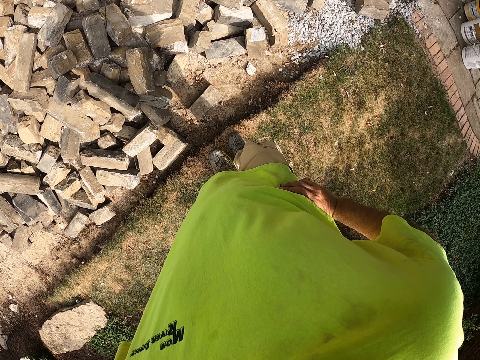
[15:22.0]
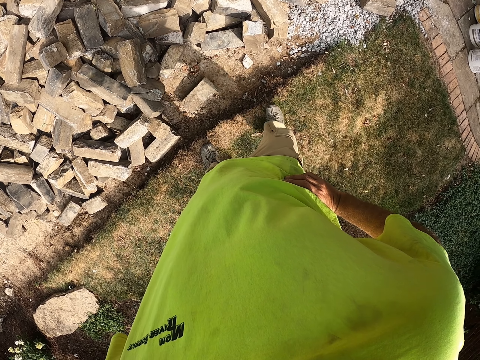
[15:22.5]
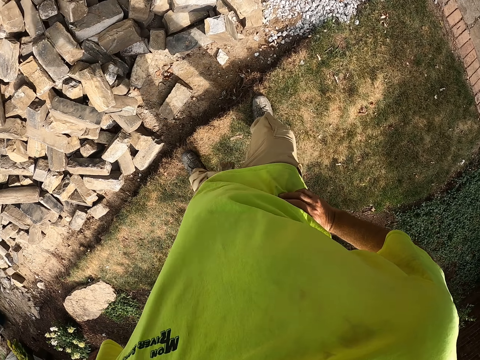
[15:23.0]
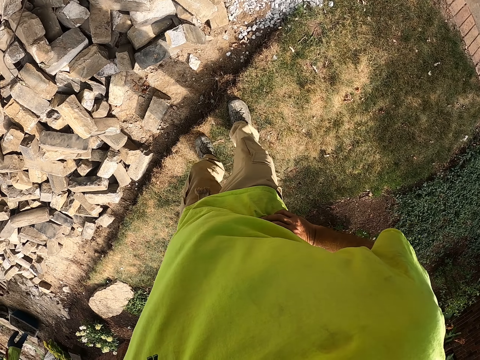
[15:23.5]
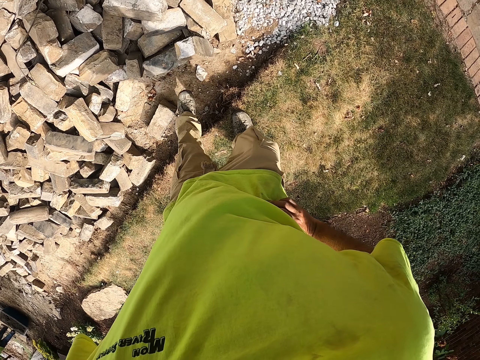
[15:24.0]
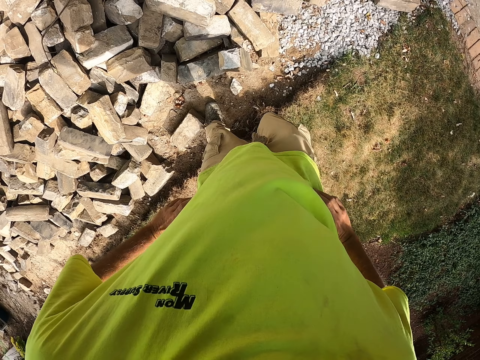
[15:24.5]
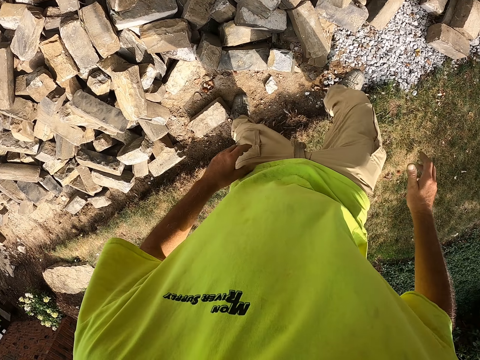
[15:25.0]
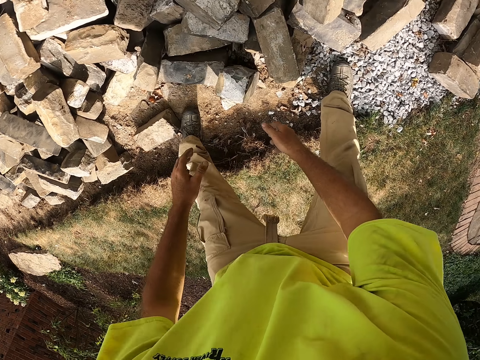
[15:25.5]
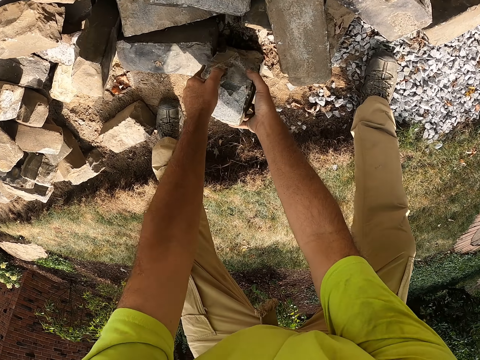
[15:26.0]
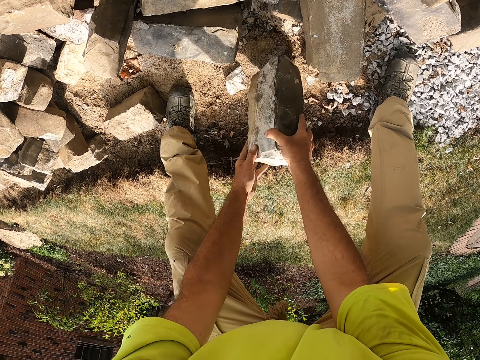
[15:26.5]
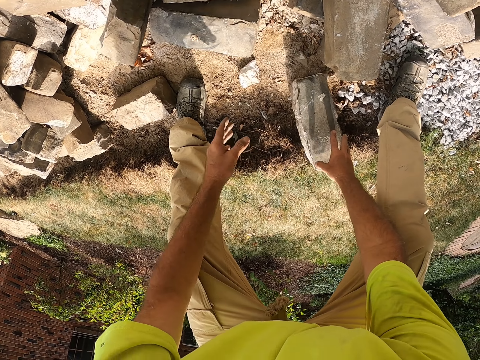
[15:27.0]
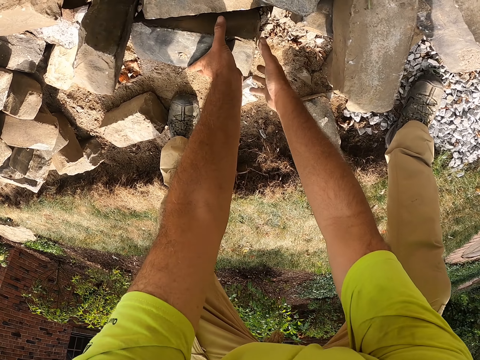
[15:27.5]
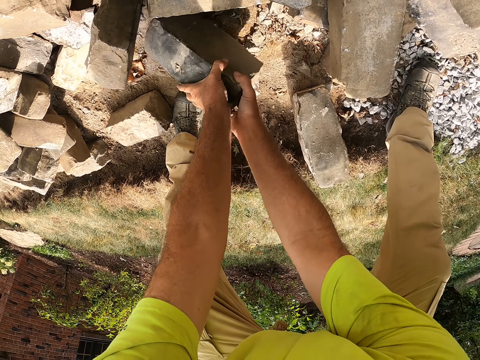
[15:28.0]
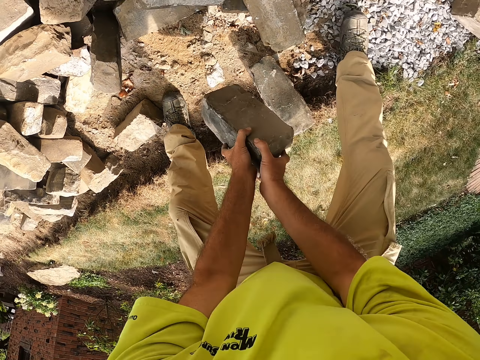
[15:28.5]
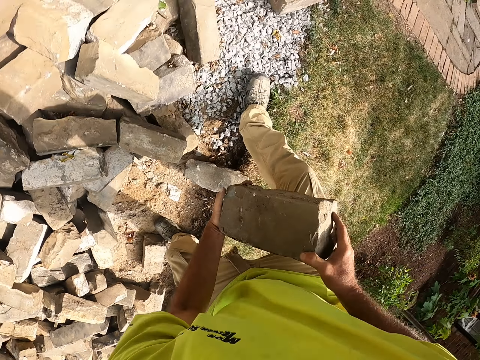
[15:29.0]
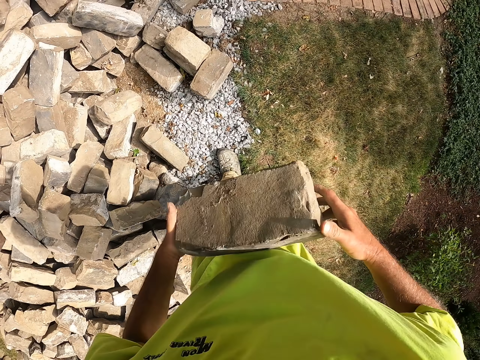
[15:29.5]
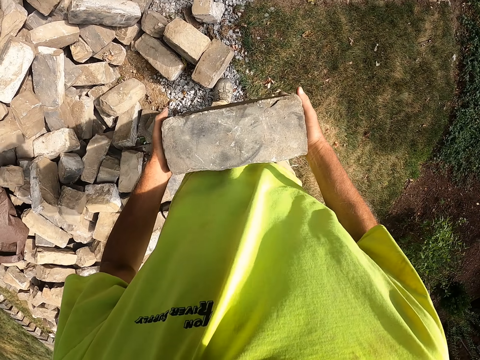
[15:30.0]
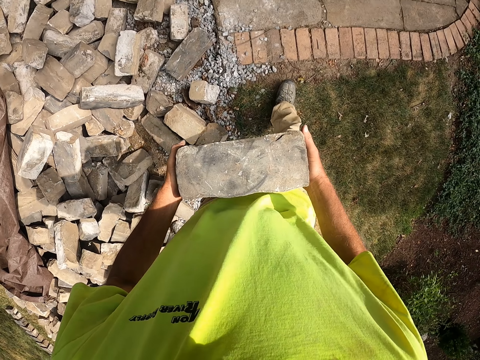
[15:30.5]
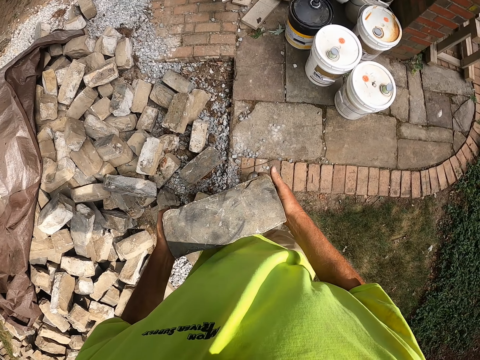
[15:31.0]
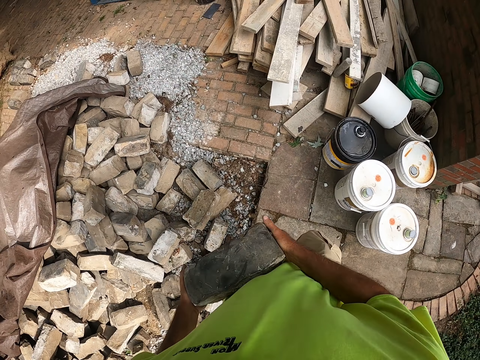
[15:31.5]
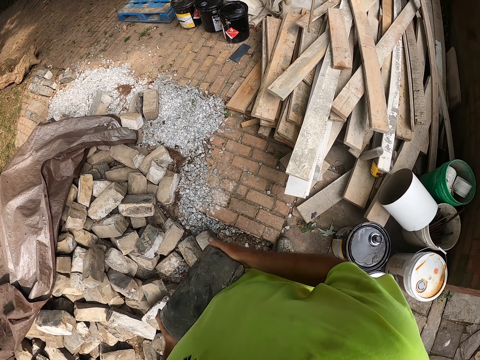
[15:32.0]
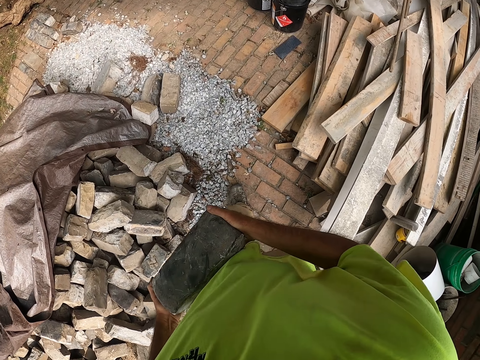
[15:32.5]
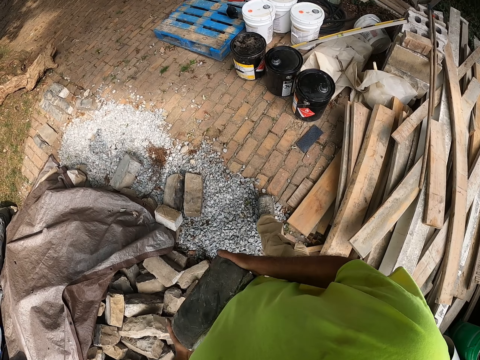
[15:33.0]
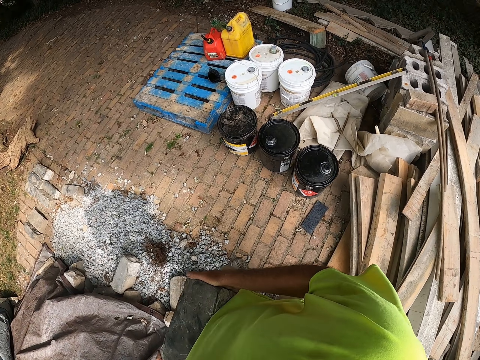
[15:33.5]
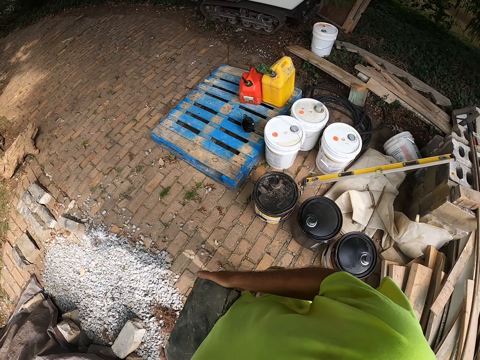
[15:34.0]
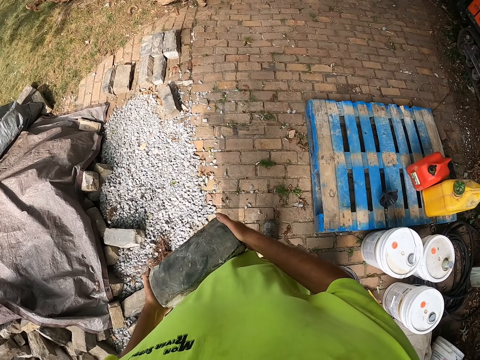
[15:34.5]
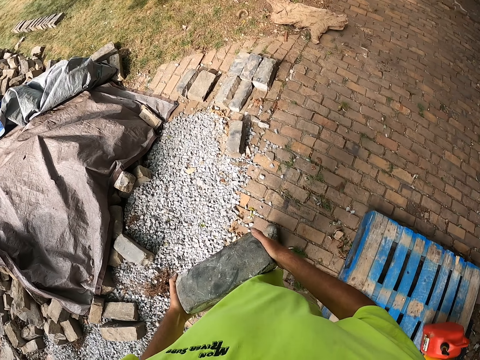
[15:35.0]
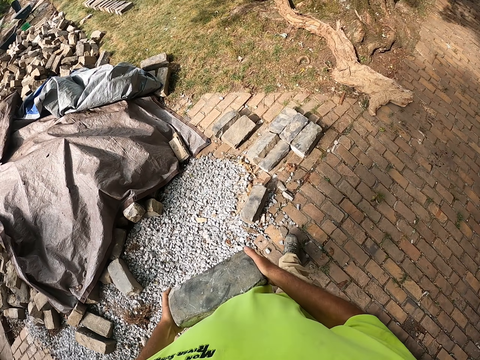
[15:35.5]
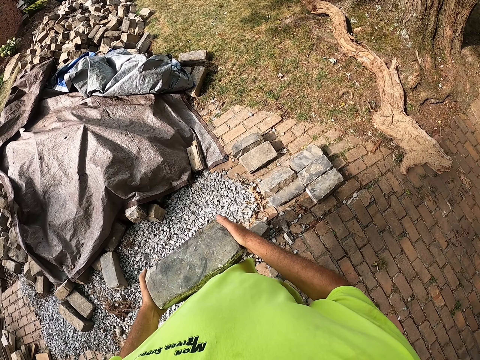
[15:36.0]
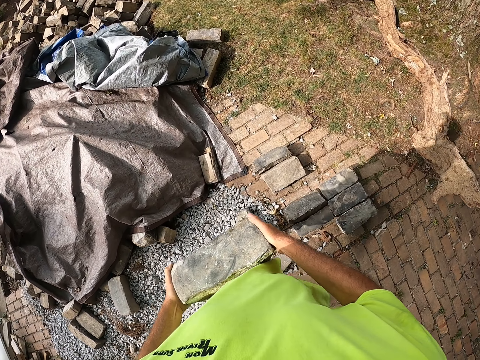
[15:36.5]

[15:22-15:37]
The camera wearer takes a few steps. They move a brick, pick the brick up with both hands, walk, and hold the brick with both hands.

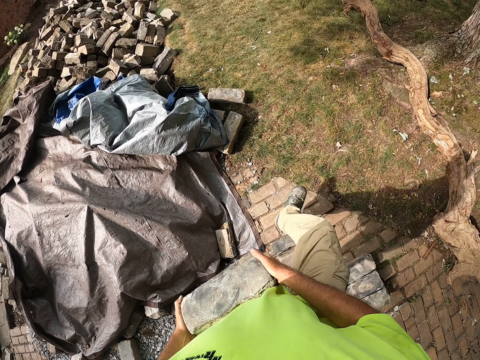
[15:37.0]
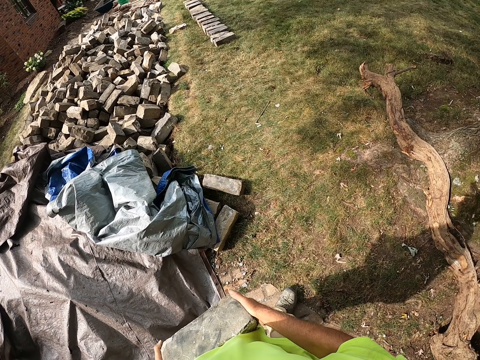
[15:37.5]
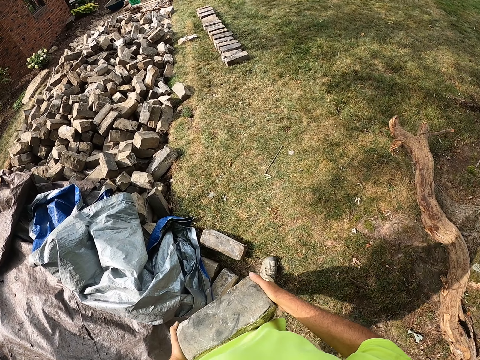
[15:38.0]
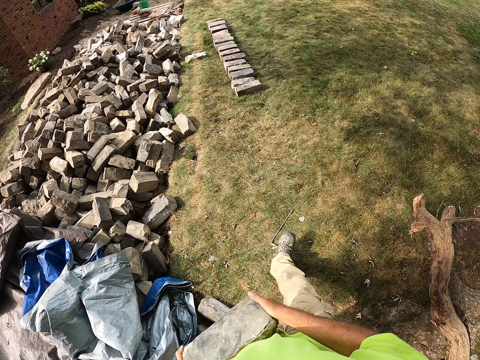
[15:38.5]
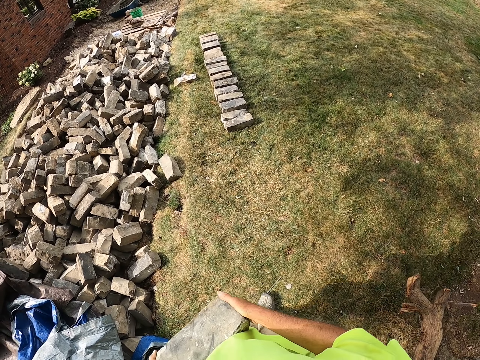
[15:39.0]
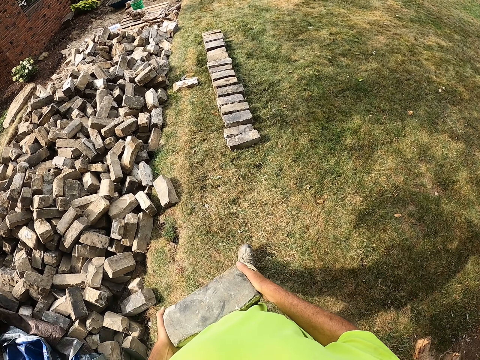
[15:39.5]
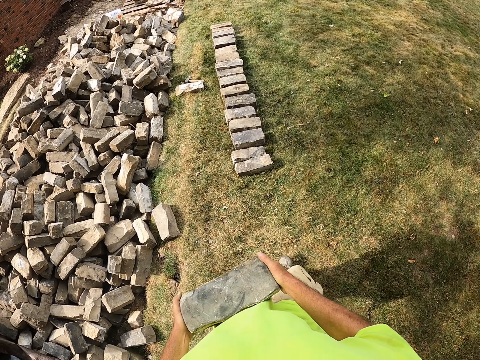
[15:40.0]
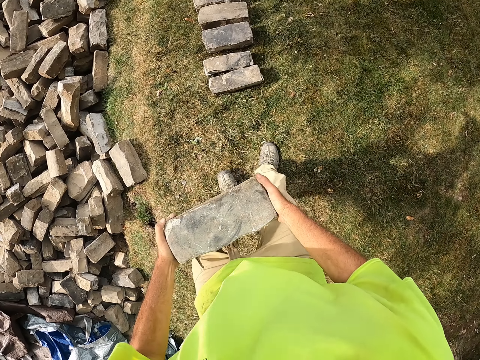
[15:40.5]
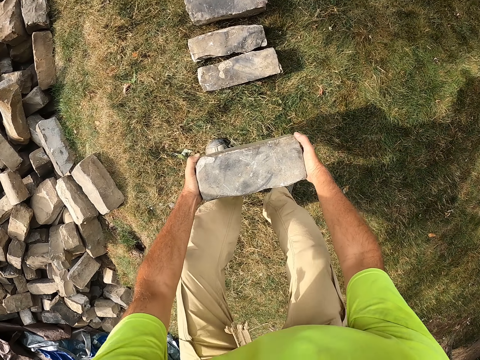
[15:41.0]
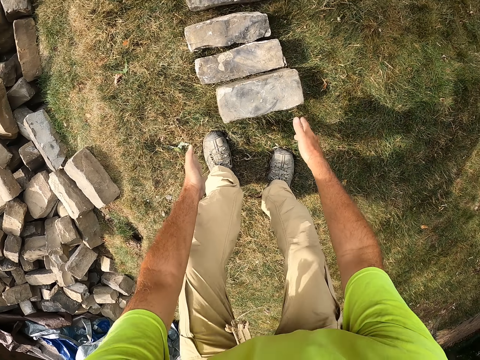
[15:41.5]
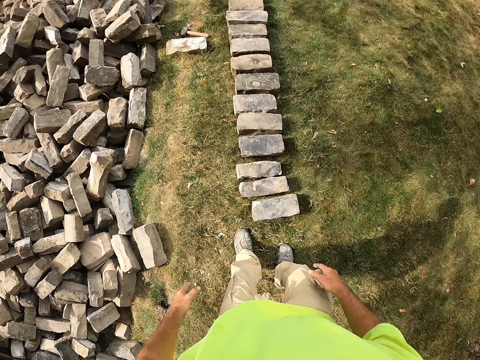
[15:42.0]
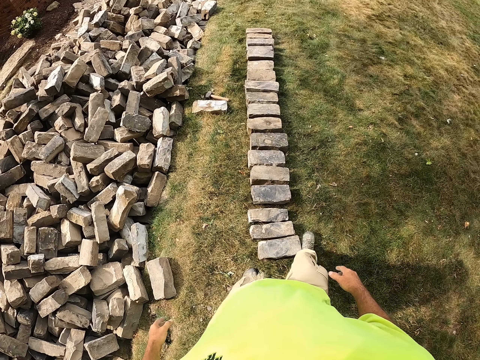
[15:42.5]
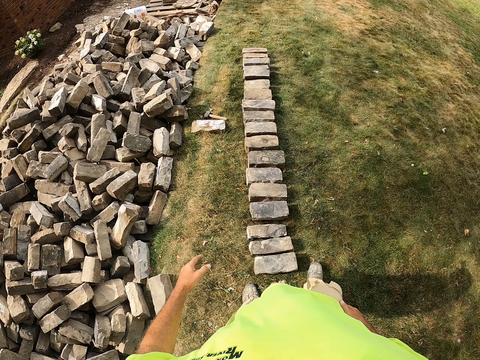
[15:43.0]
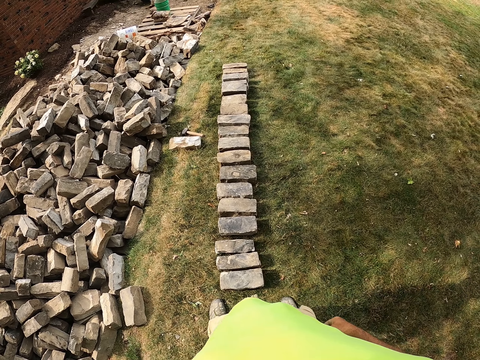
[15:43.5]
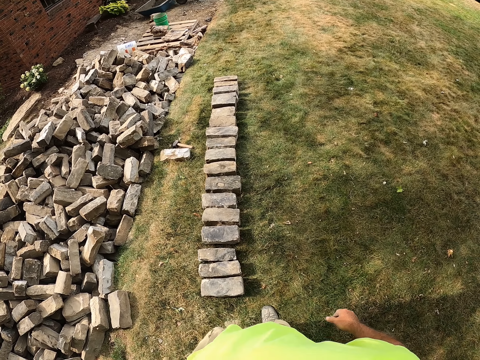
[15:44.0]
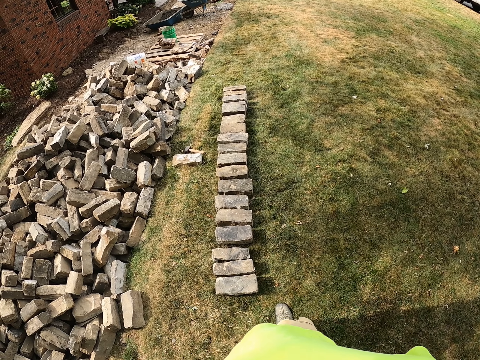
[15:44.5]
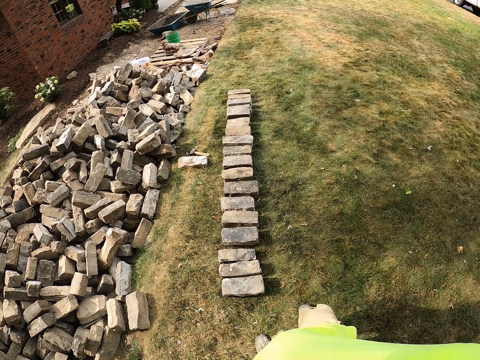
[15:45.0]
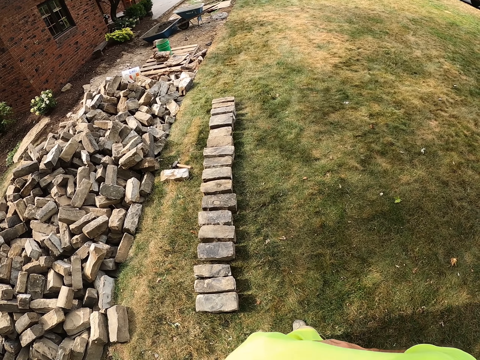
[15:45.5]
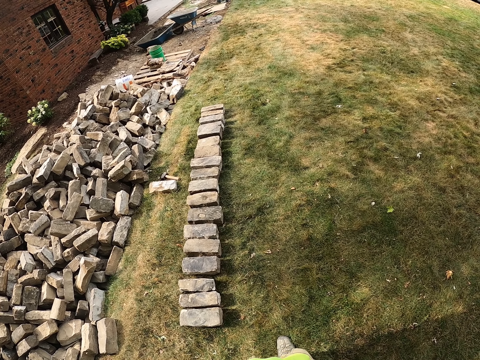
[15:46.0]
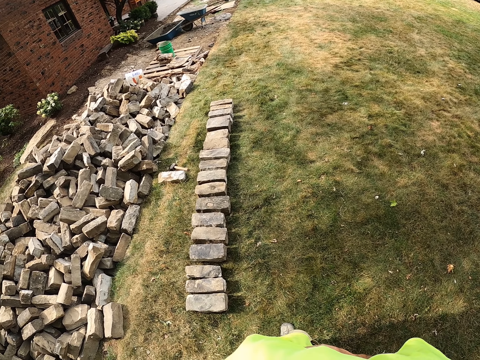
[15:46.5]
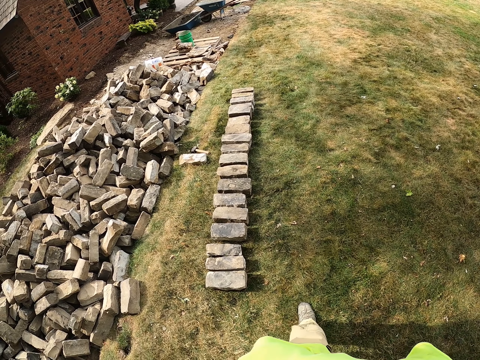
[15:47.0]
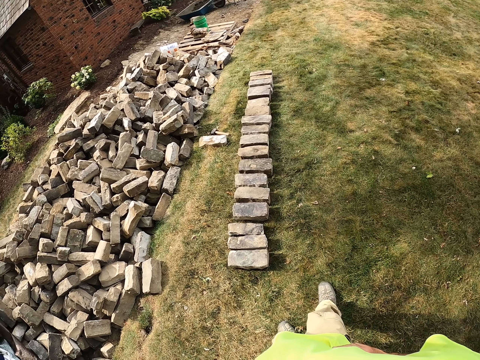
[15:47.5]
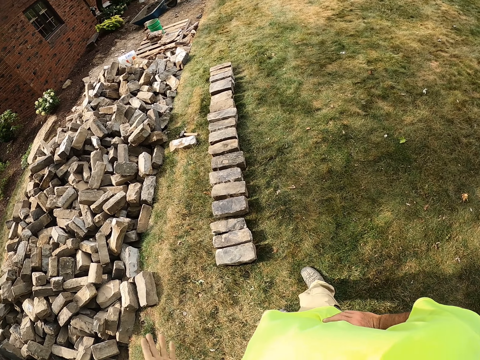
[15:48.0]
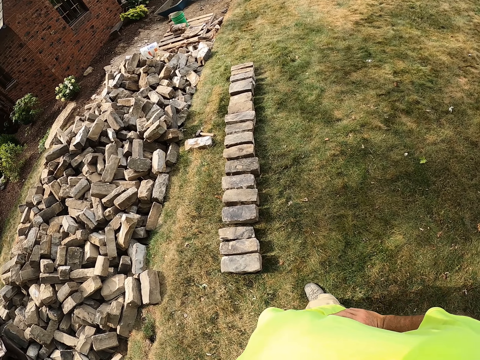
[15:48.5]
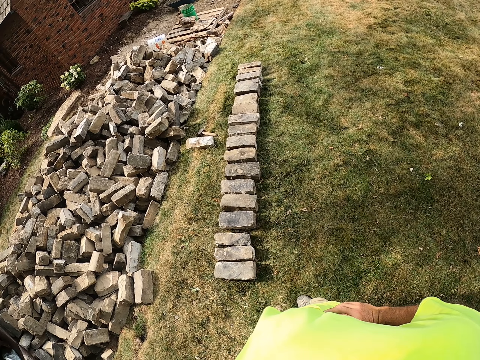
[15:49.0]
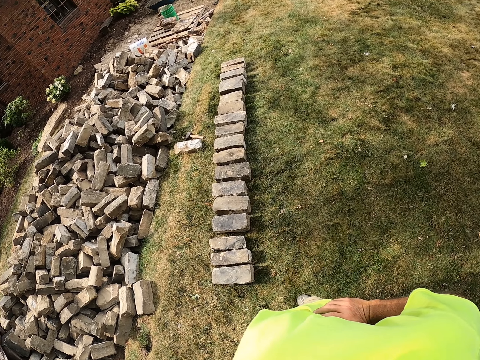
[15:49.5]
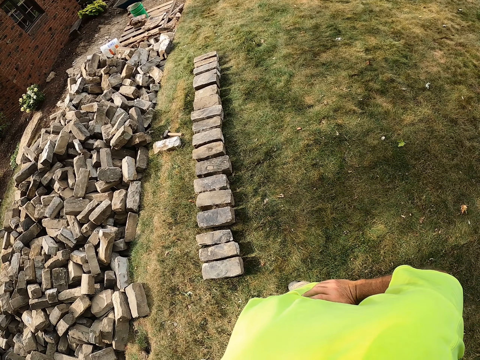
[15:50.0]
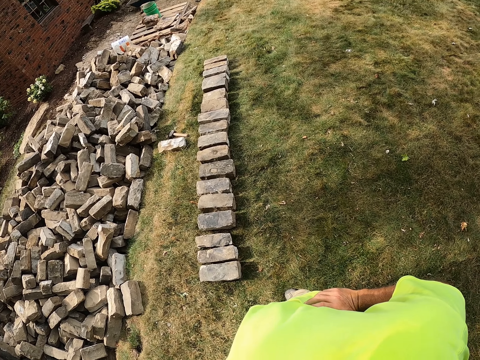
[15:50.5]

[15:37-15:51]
The camera wearer drops the brick on the grass. They move the brick with the right leg. They put hands on the waist. They look at the bricks. They move the left hand.
